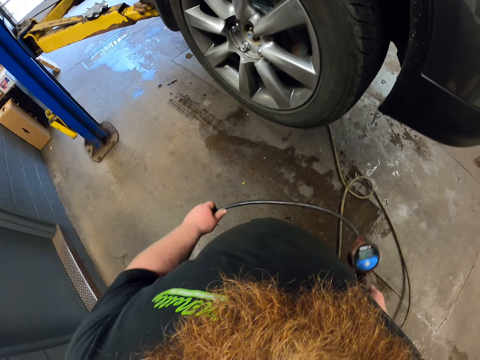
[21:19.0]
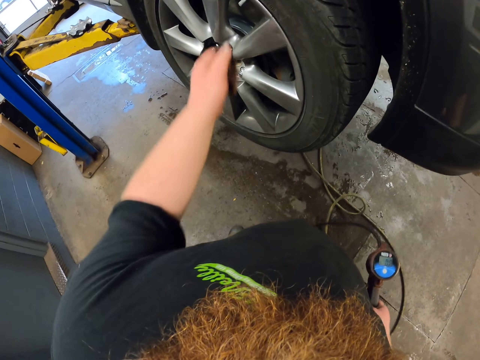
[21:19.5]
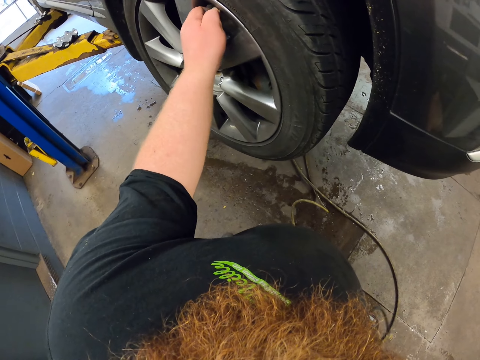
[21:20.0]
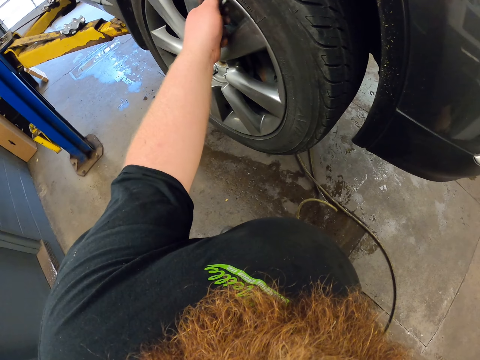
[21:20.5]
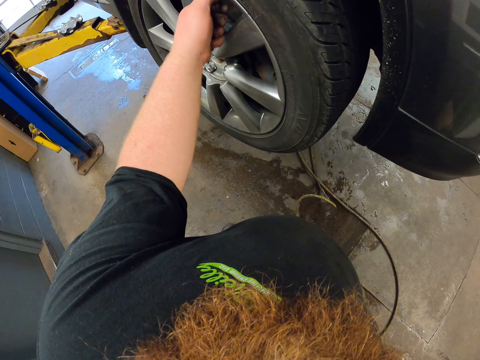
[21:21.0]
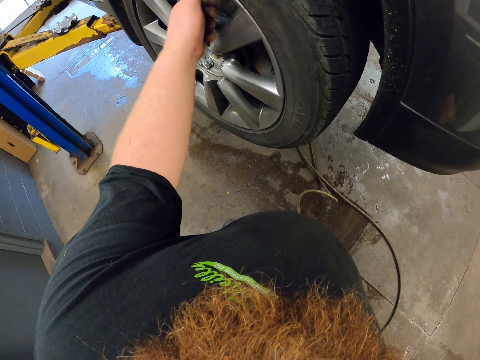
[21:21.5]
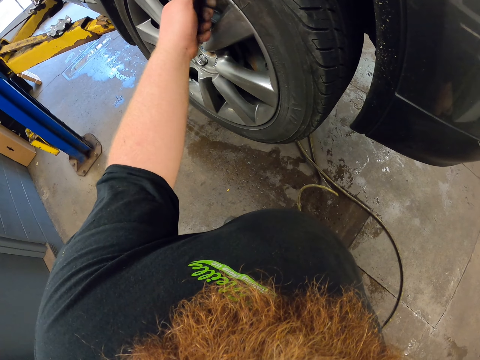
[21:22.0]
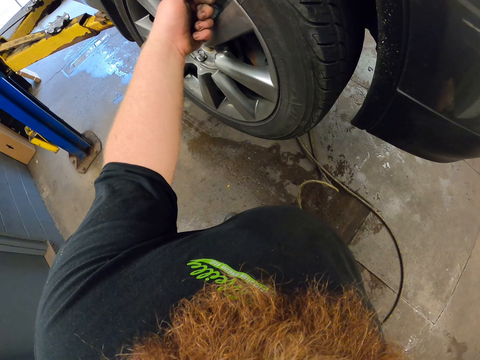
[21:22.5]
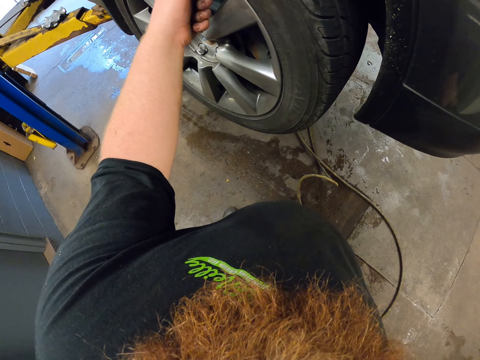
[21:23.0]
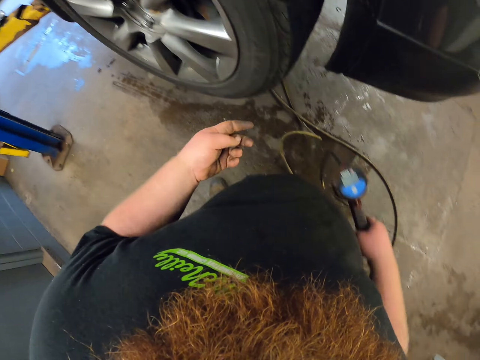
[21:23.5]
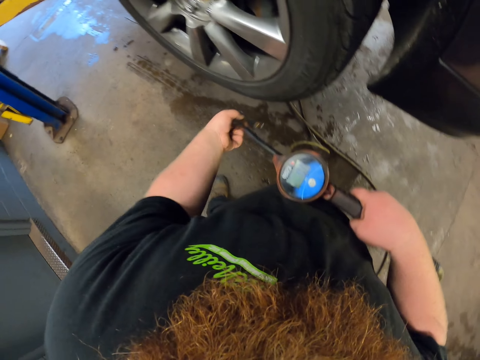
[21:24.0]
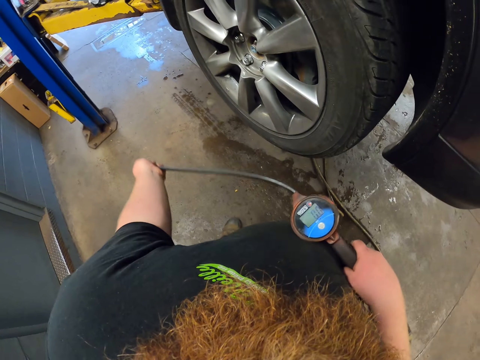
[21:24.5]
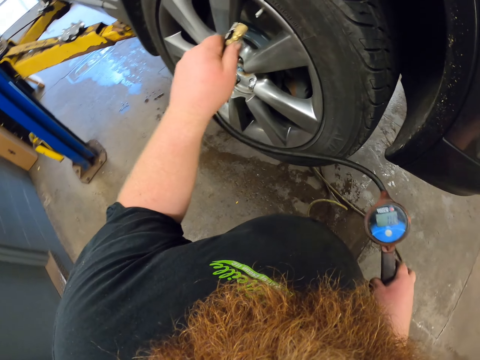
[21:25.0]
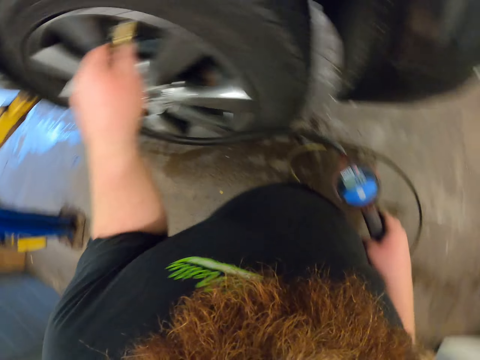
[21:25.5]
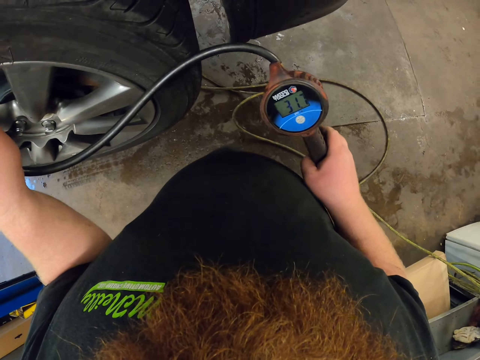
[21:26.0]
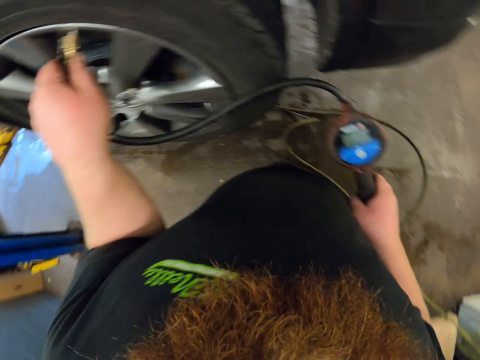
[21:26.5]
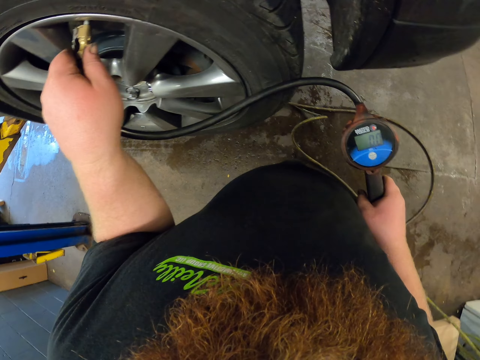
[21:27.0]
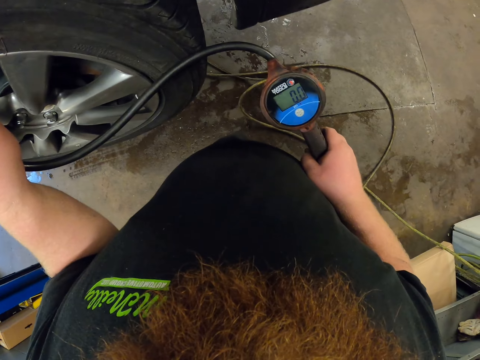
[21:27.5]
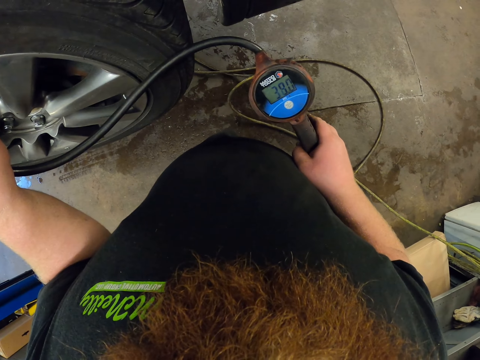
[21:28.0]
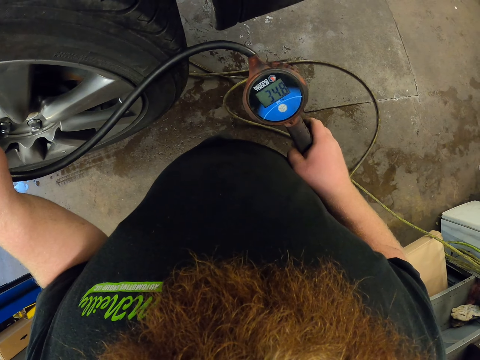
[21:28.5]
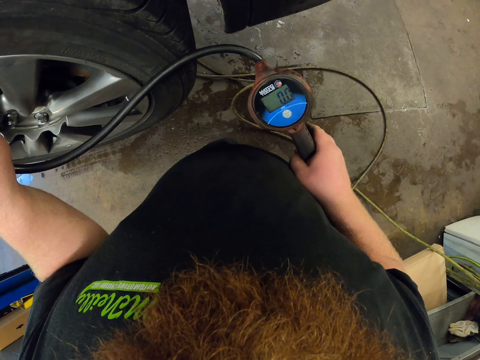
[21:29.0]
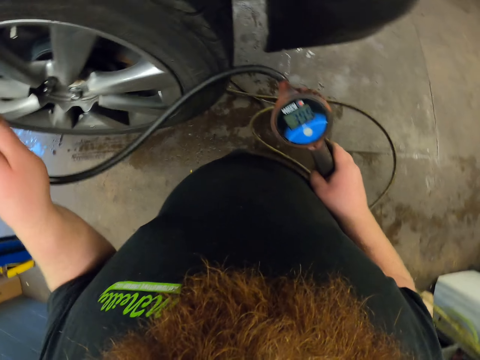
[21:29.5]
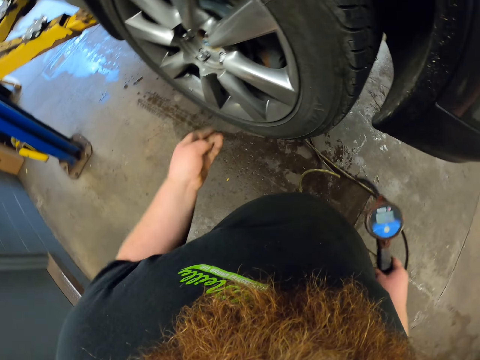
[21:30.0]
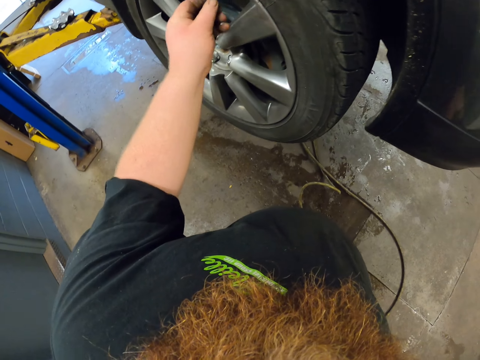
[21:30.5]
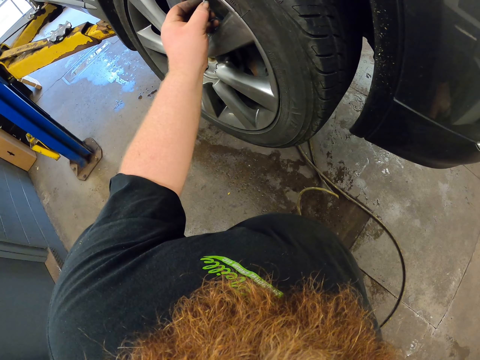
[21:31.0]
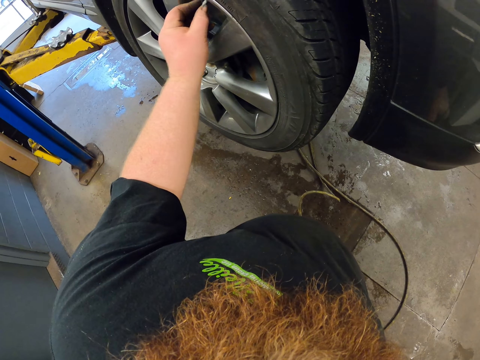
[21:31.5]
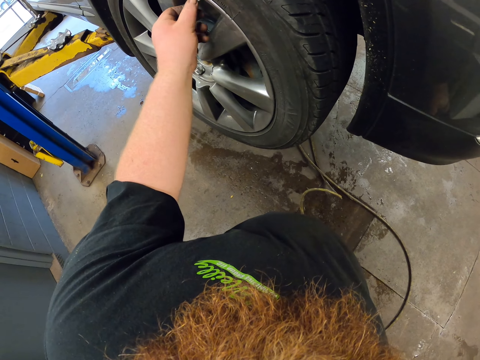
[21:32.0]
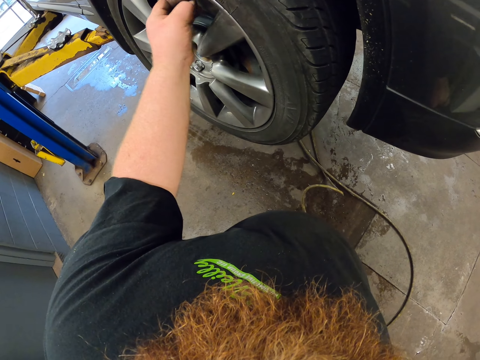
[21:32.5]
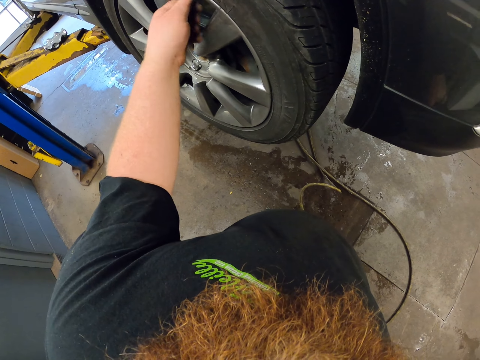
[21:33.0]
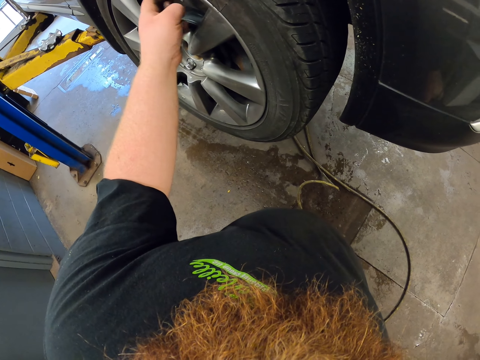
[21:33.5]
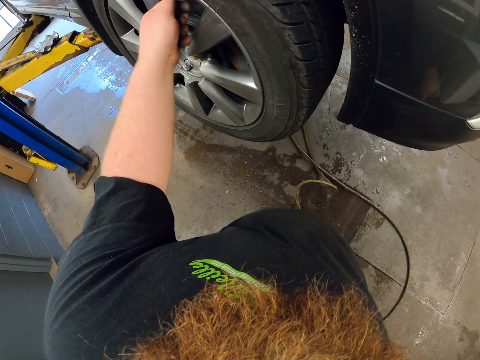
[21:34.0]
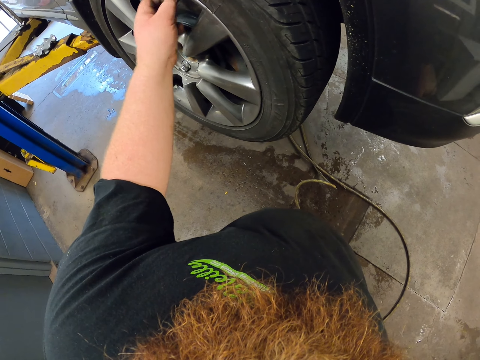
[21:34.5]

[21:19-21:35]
The camera wearer opens the nut or valve stem. They touch the pressure tool. They fix the cable on the valve stem. They measure the pressure on the car wheel. They put pressure in the tire. They drop the pressure tool. They remove the cable on the valve stem. They close the nut. They fix a cap on the valve stem. They tighten the cap.

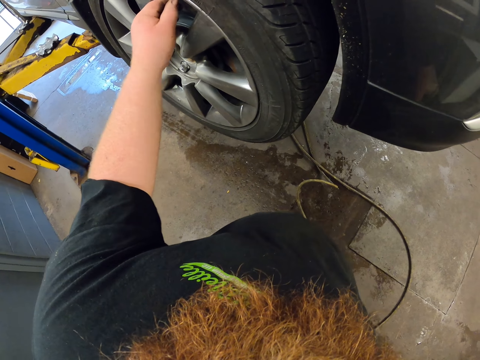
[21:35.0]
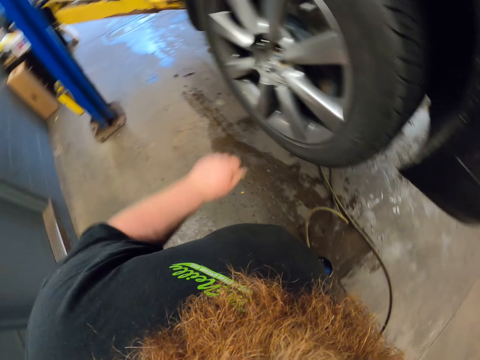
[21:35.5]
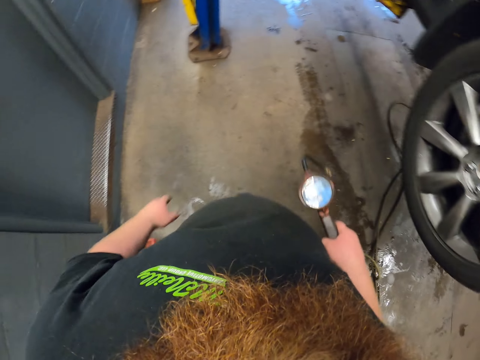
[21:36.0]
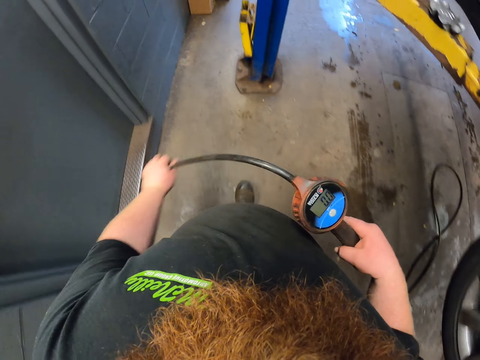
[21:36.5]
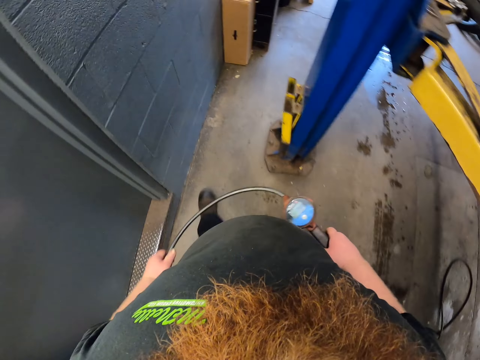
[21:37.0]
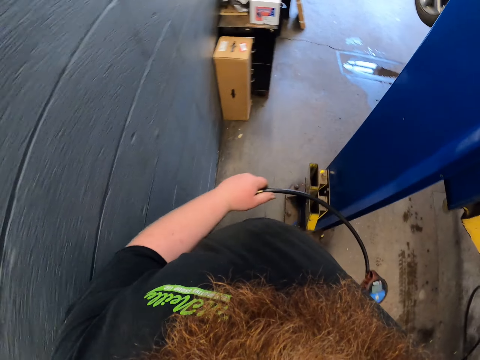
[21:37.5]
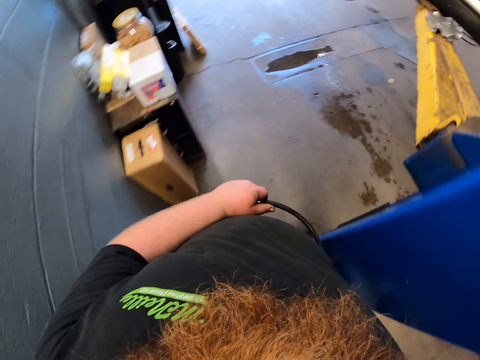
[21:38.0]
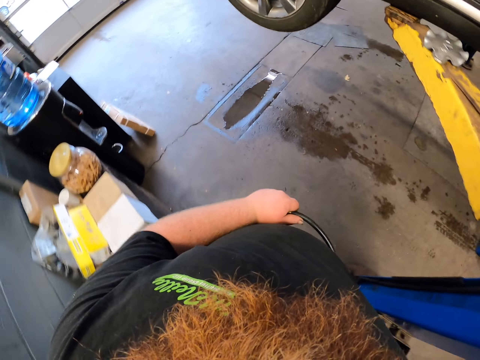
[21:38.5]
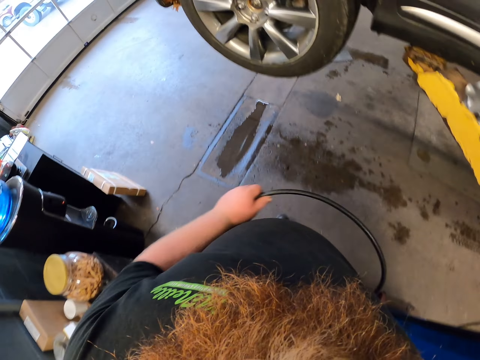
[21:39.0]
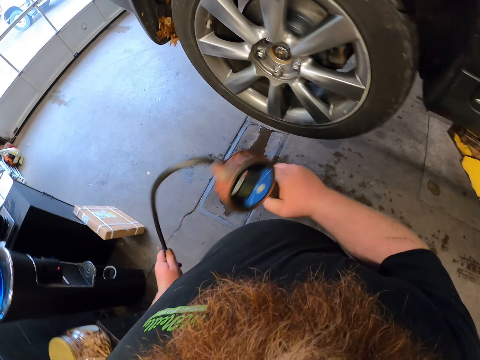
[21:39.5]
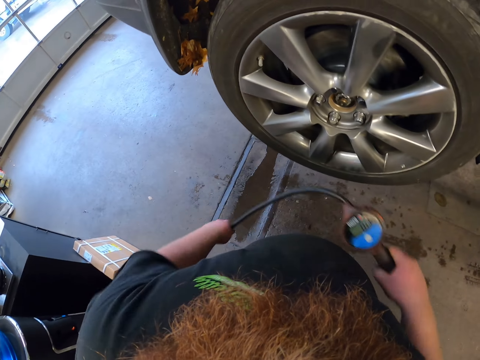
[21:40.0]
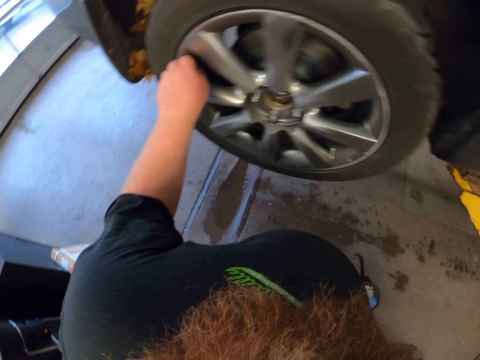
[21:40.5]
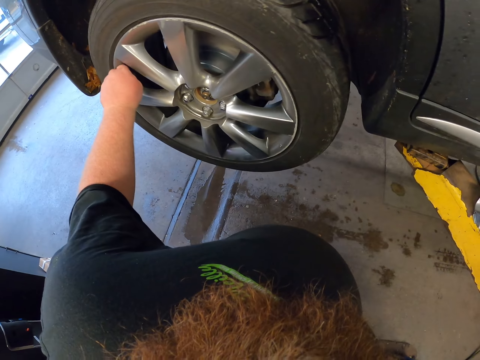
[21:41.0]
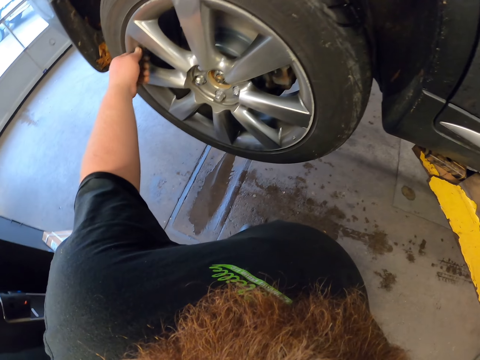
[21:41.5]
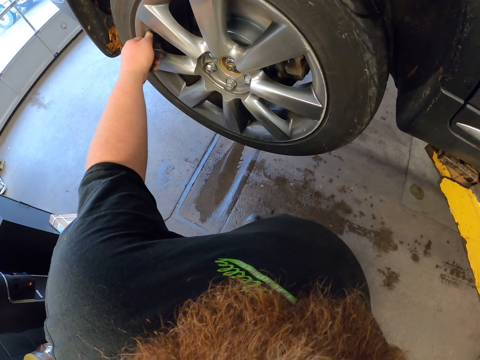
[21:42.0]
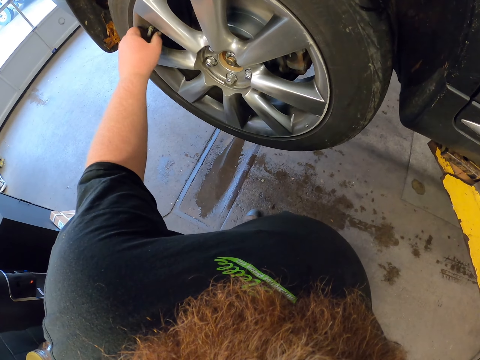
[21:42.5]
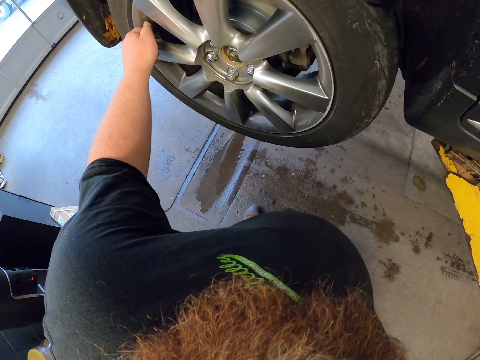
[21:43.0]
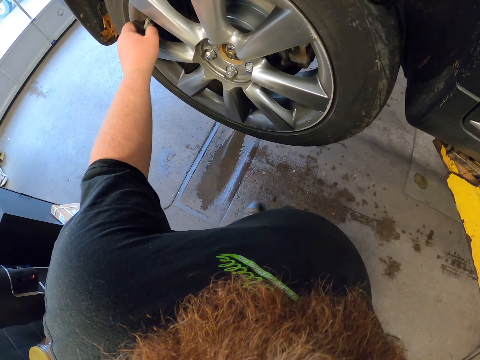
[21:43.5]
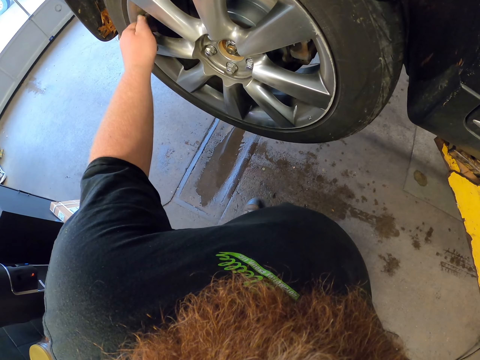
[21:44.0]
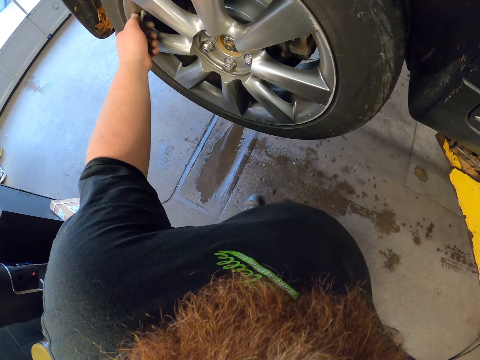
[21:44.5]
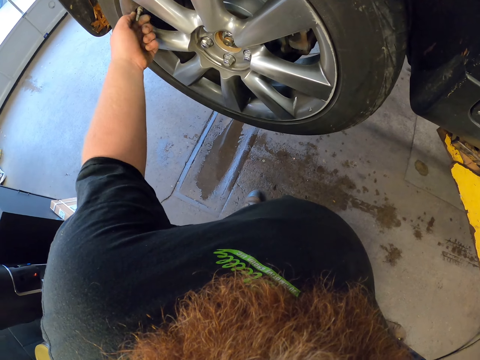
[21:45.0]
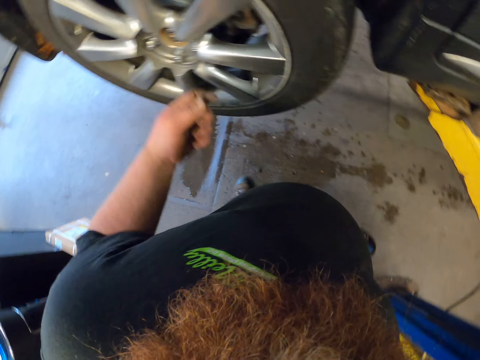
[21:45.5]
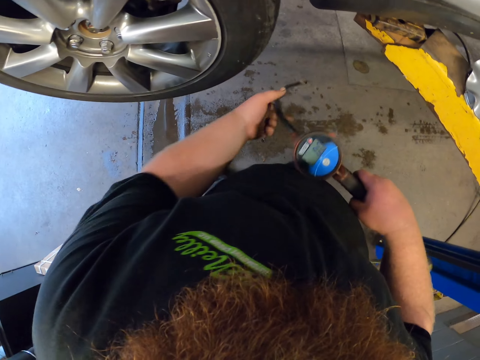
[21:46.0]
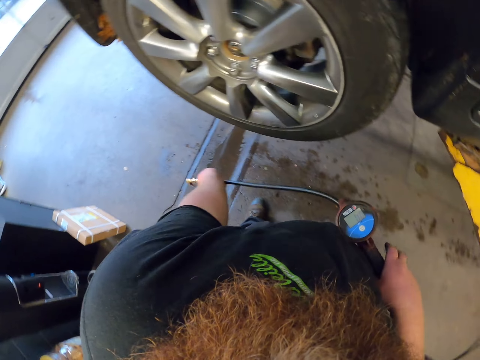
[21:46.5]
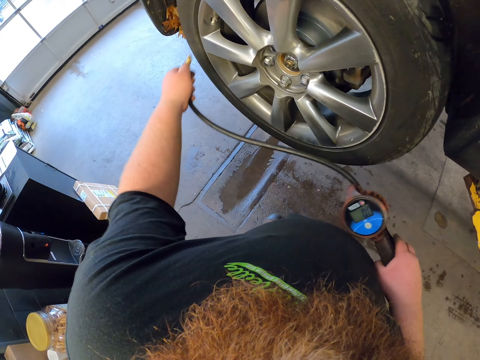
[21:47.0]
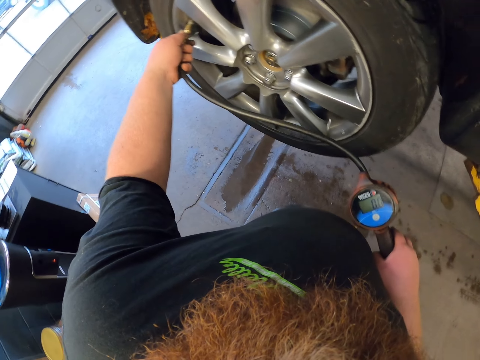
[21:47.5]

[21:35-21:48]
The camera wearer walks around the garage. They grasp a cable. They open the nut or valve stem. They touch the pressure tool. They fix the cable on the valve stem.
